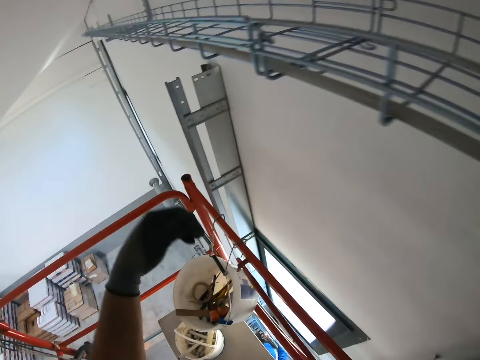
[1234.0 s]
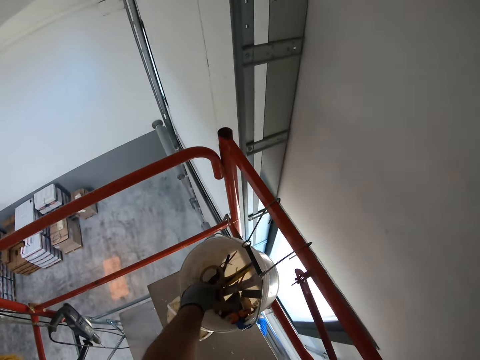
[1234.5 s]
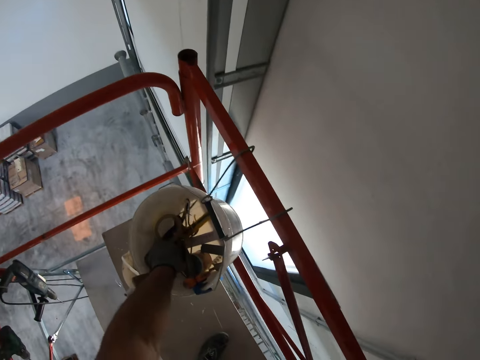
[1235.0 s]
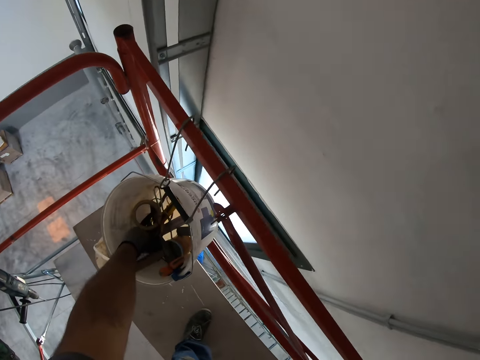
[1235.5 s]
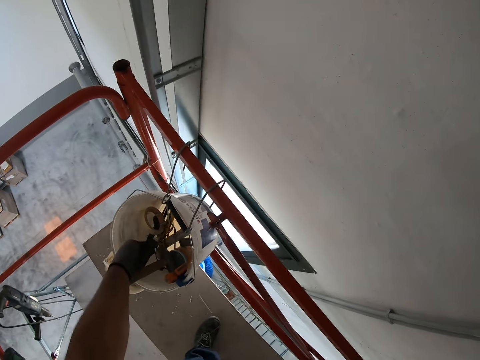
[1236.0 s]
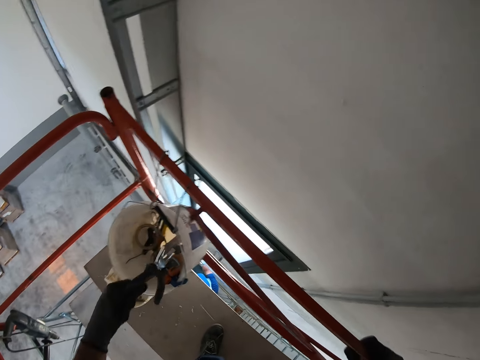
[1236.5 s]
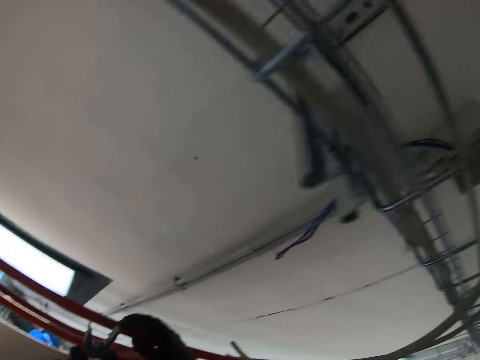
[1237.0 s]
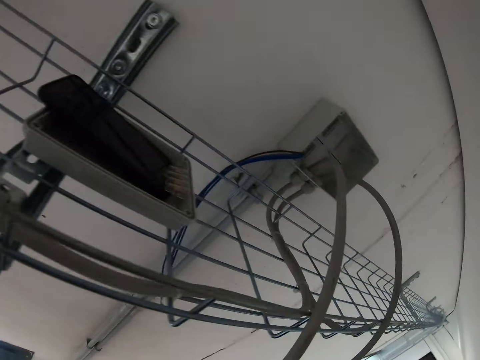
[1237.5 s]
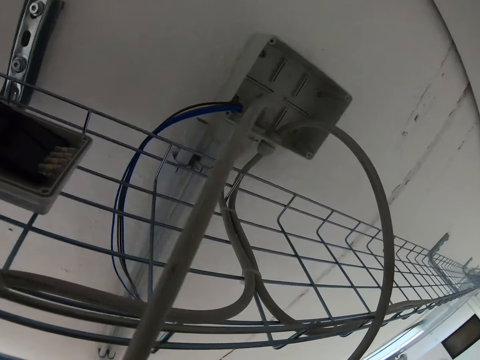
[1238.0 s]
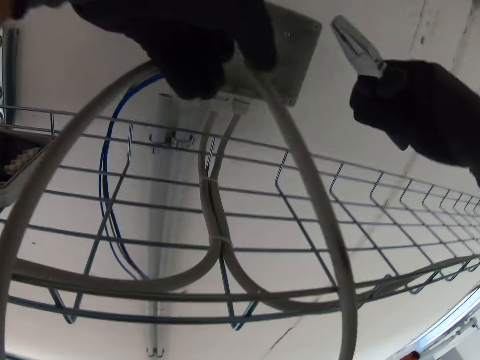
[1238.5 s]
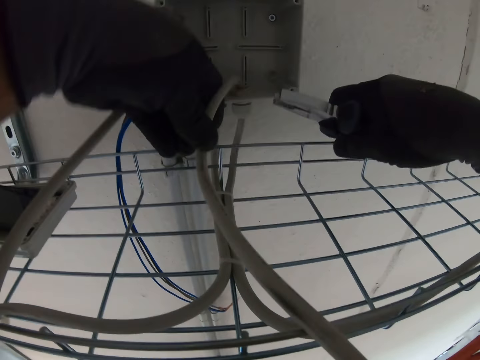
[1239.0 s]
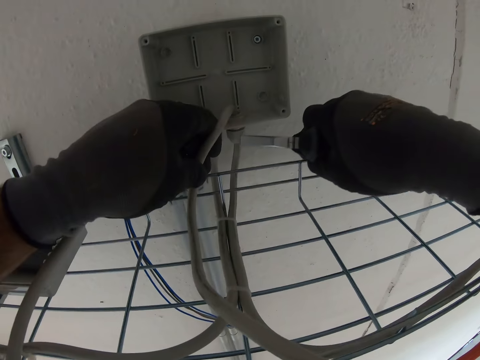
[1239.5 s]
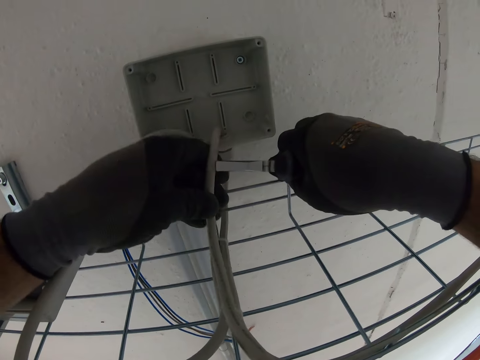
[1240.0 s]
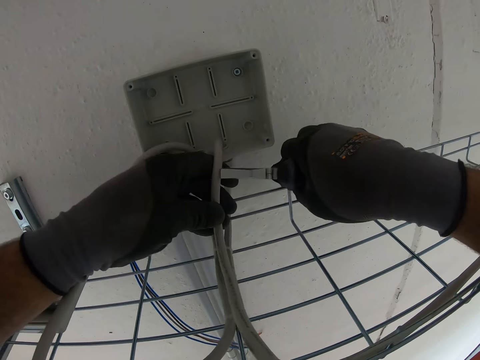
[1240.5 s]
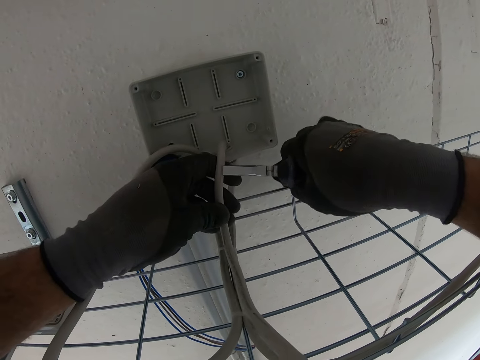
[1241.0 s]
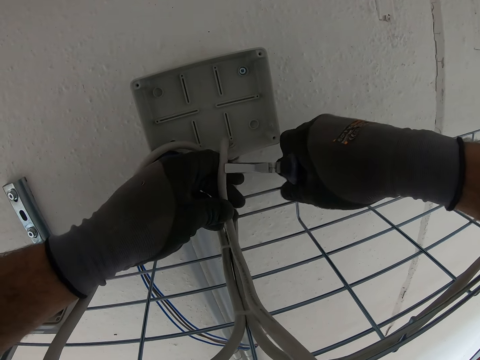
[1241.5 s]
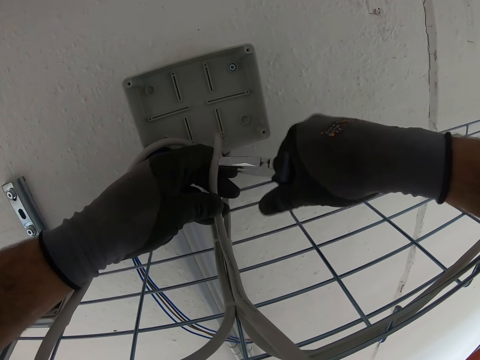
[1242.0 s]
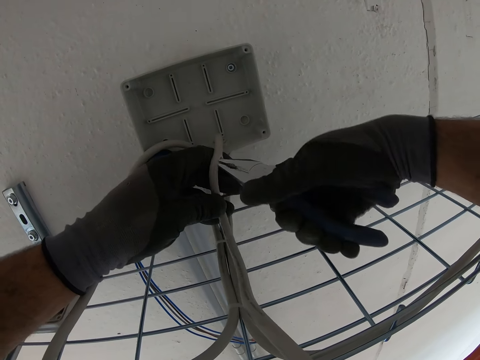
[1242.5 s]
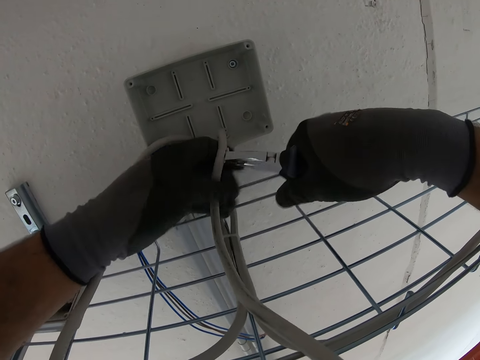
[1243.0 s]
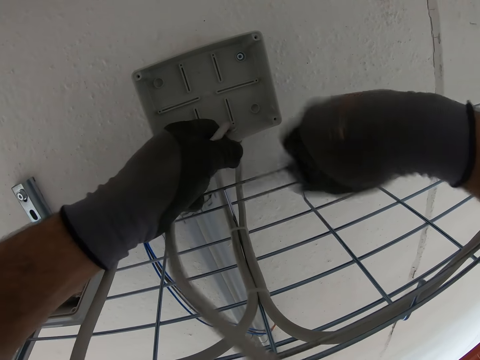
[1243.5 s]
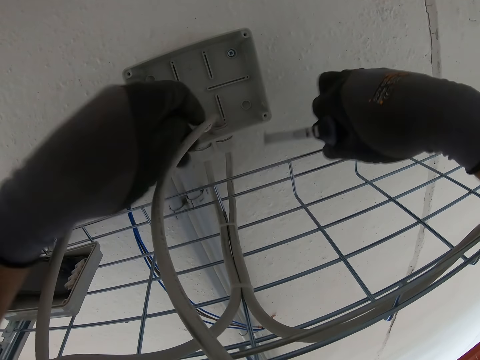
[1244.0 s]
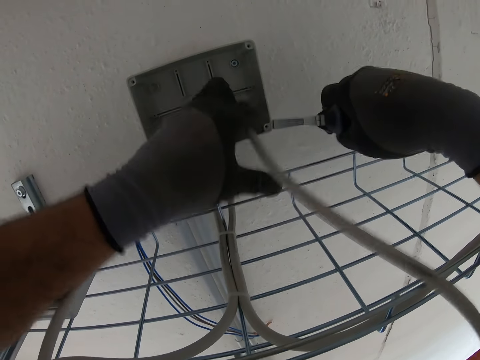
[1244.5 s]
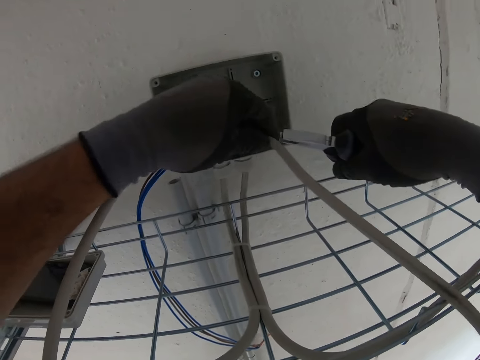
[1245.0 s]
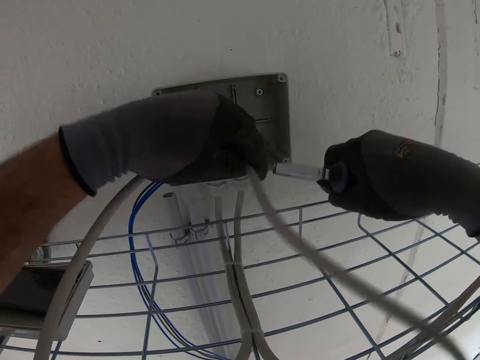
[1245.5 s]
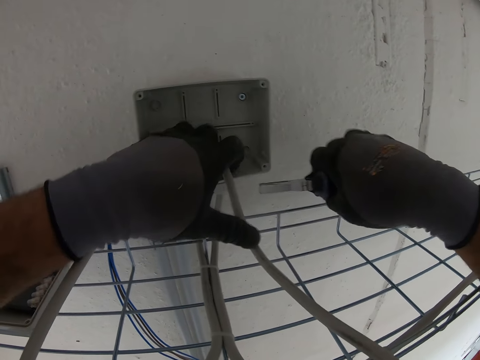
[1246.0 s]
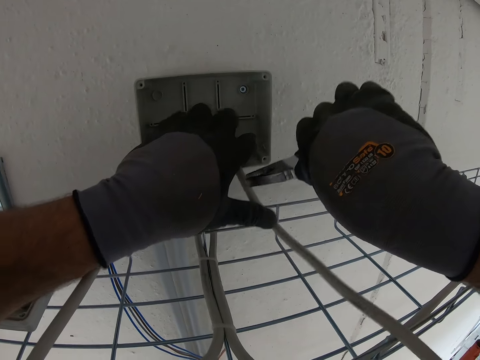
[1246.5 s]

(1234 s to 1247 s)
The camera wearer picks up pliers. They pull the cables with the pliers. They cut the cable with the pliers.

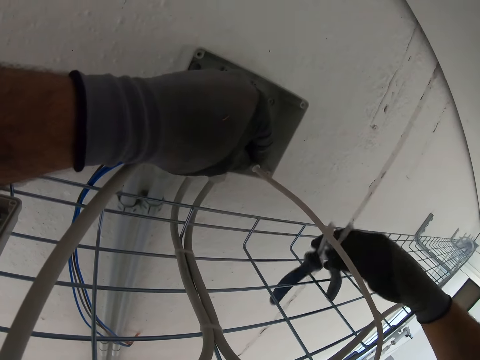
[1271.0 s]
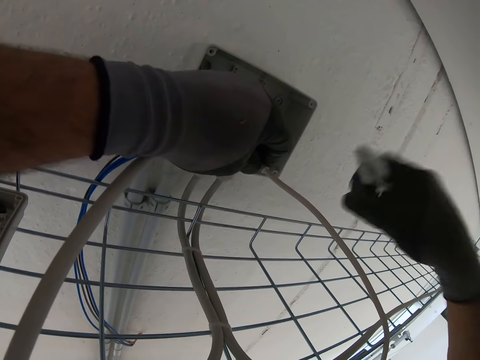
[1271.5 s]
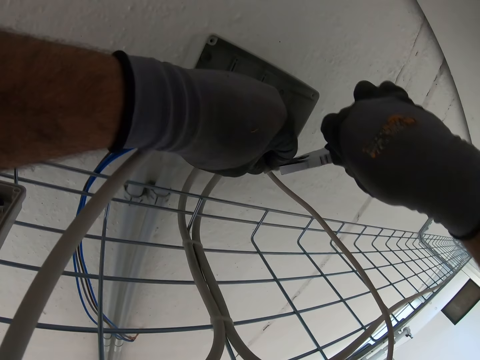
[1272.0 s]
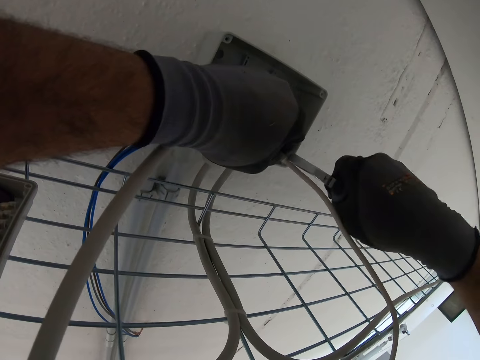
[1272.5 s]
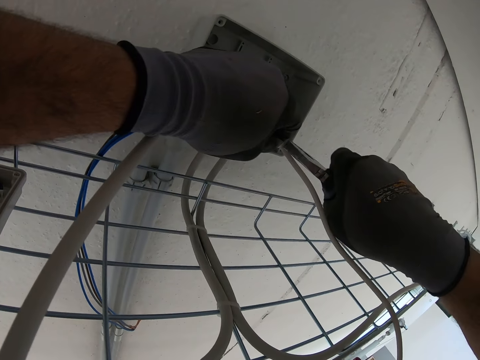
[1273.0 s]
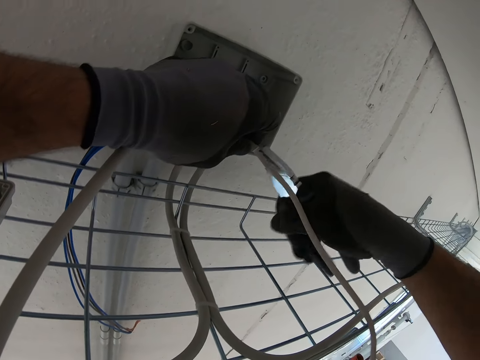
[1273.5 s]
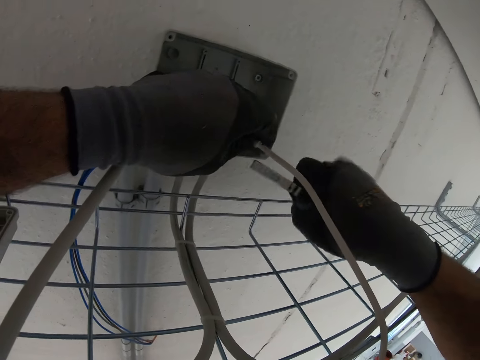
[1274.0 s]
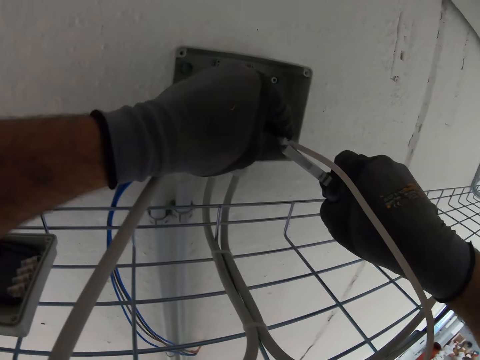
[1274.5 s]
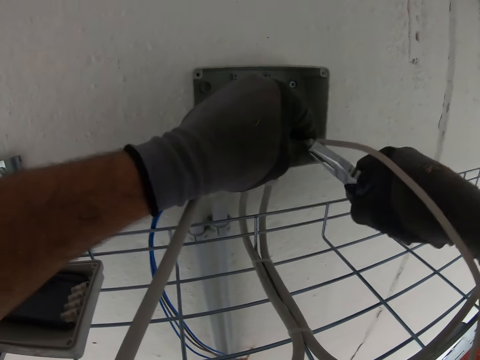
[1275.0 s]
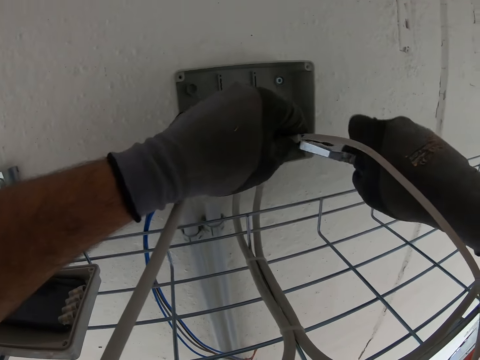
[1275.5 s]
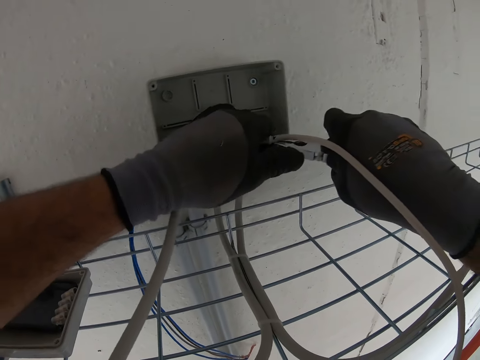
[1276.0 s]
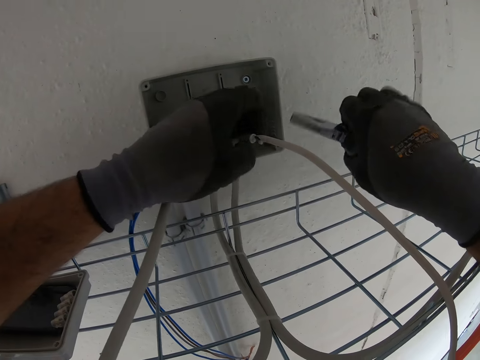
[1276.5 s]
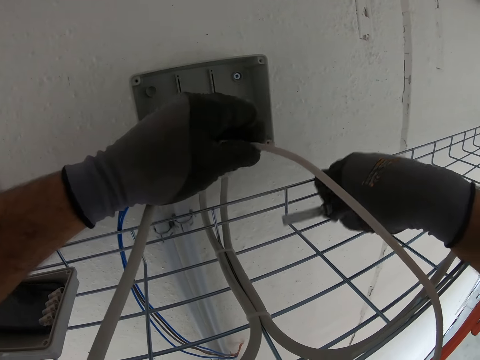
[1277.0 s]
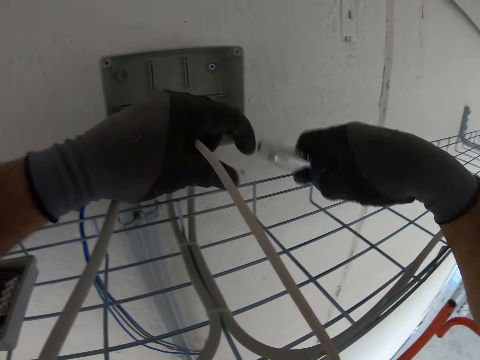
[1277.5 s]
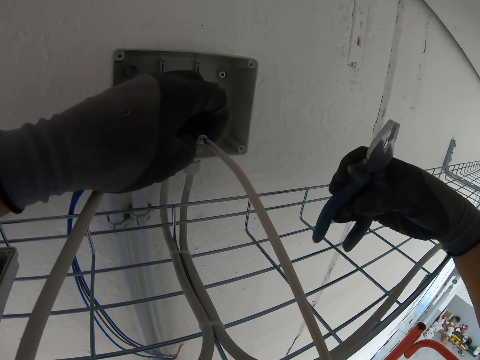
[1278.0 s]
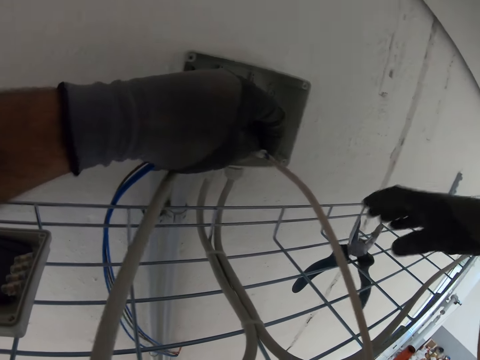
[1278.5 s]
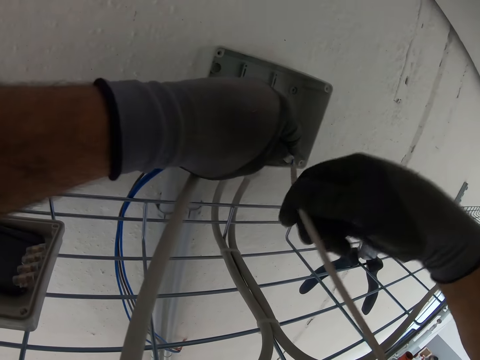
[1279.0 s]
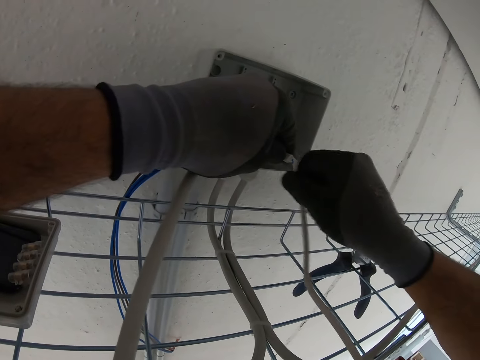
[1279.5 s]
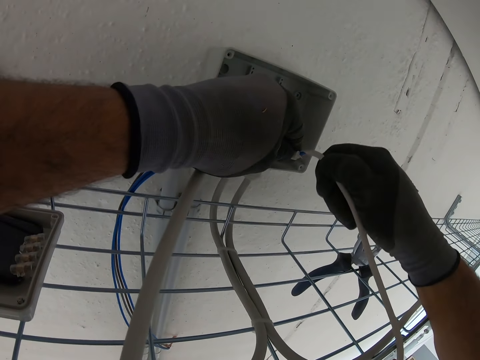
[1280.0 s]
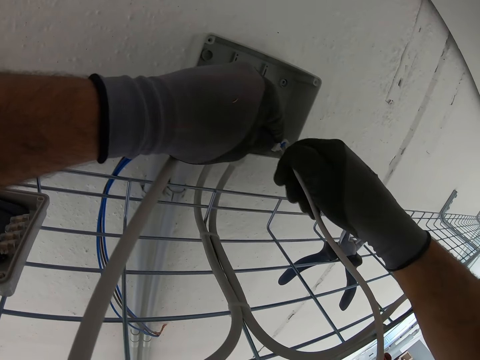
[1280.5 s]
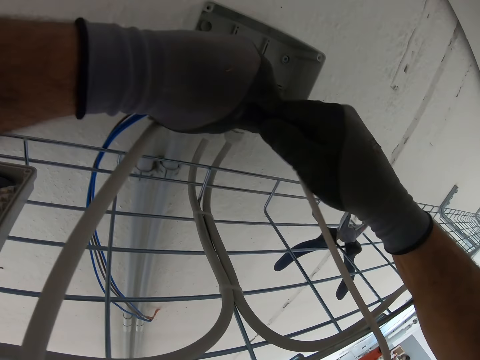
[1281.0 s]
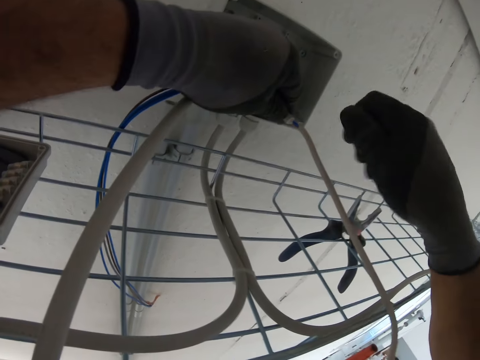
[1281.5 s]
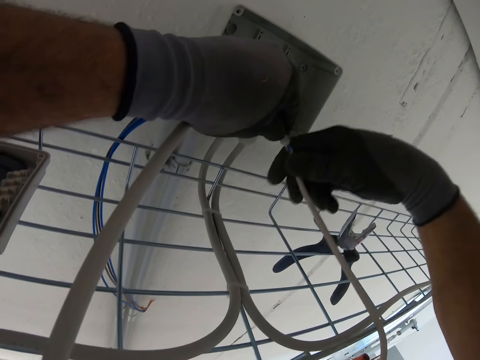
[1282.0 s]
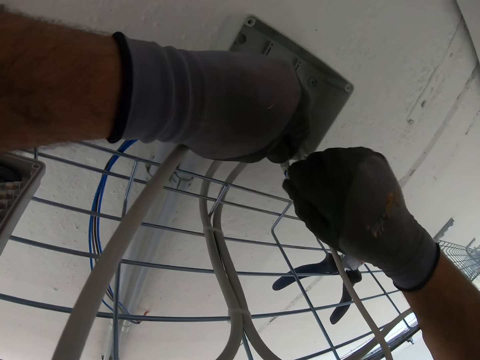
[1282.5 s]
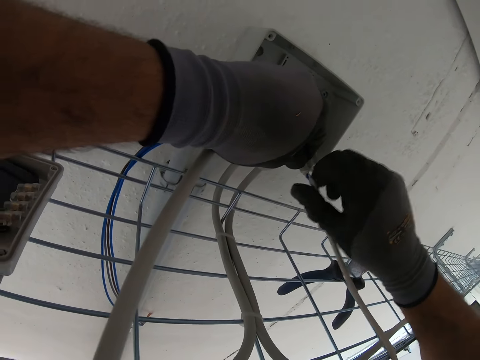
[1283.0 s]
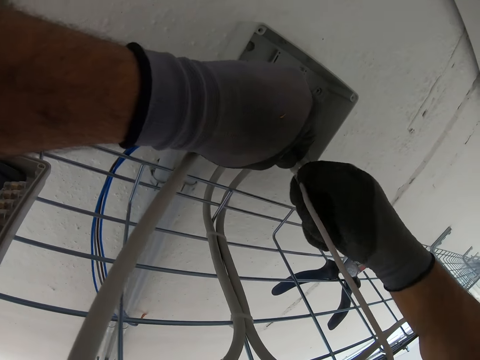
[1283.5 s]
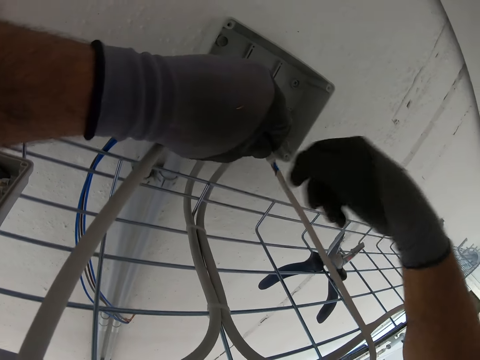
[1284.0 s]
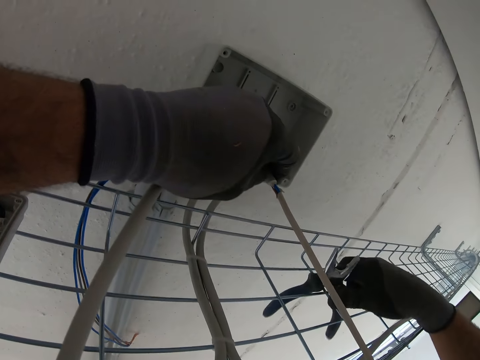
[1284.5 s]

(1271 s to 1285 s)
The camera wearer pulls the cables with pliers. They pull the cables with hands.
